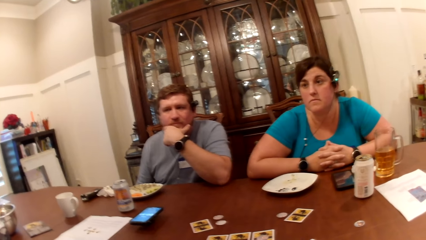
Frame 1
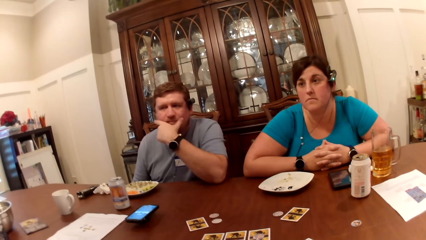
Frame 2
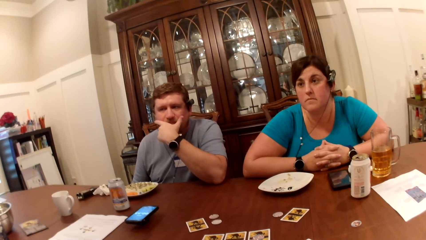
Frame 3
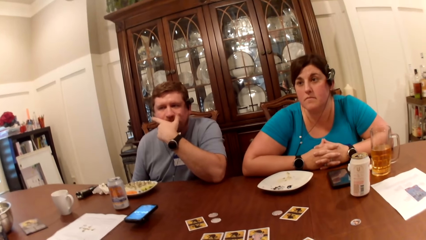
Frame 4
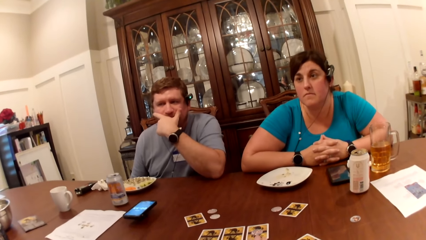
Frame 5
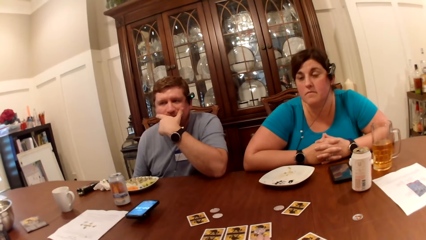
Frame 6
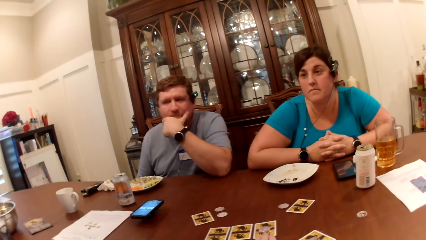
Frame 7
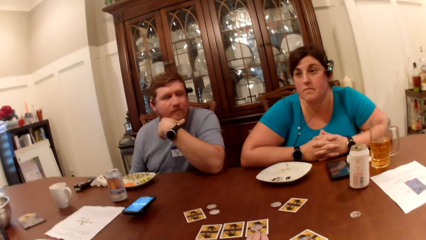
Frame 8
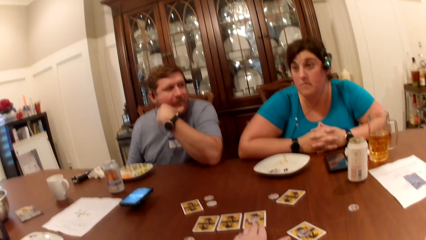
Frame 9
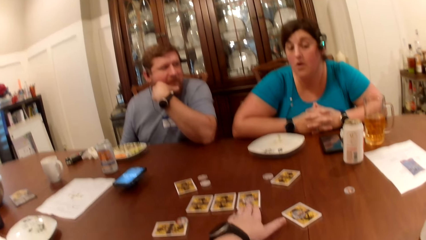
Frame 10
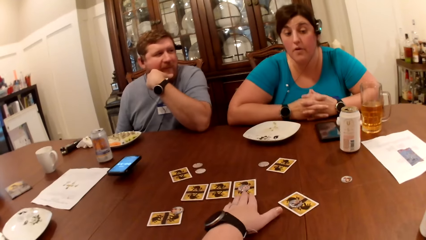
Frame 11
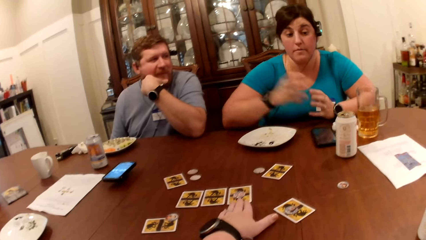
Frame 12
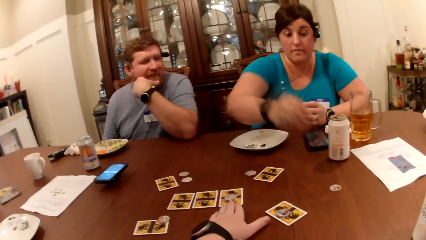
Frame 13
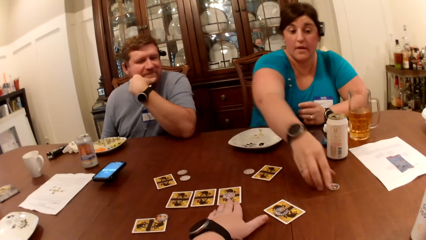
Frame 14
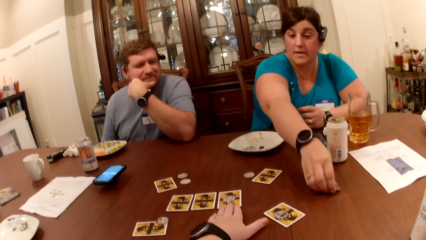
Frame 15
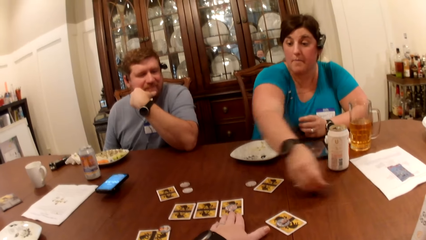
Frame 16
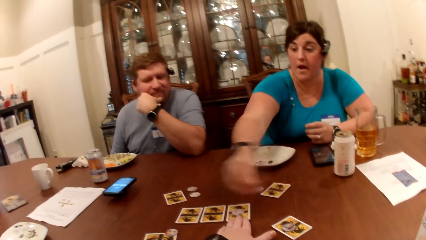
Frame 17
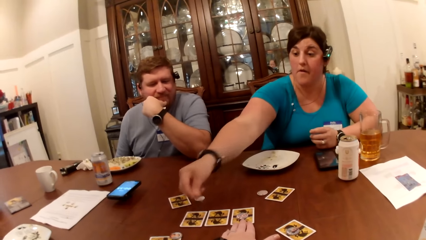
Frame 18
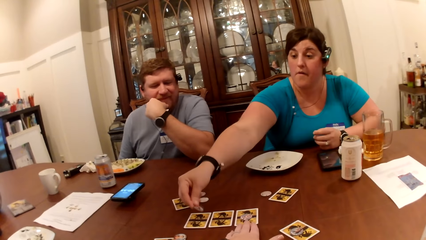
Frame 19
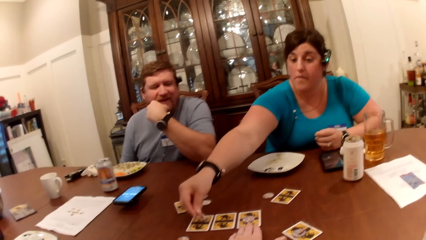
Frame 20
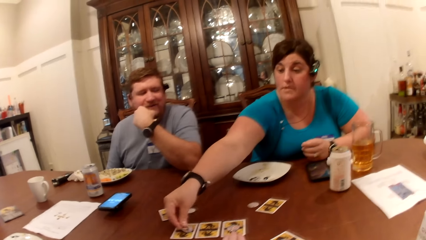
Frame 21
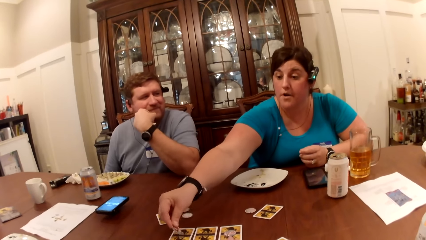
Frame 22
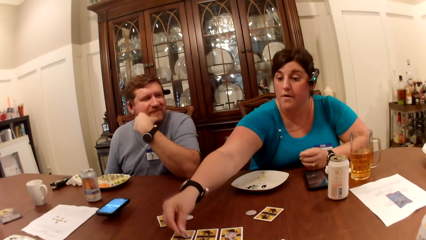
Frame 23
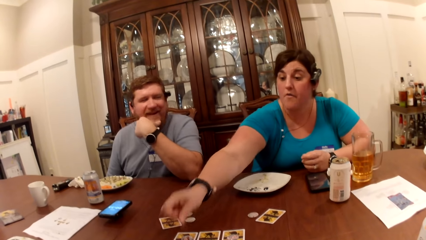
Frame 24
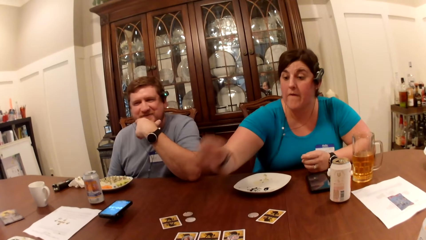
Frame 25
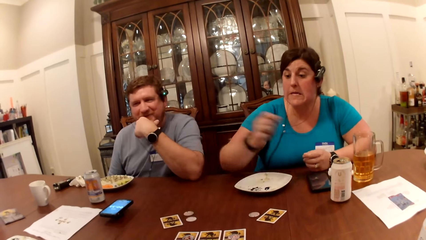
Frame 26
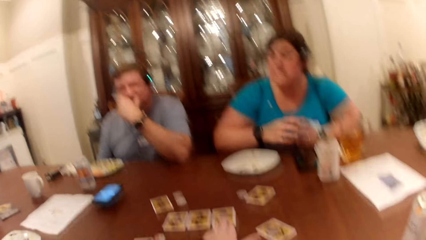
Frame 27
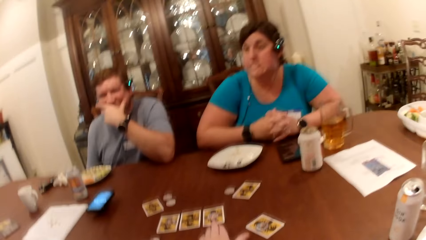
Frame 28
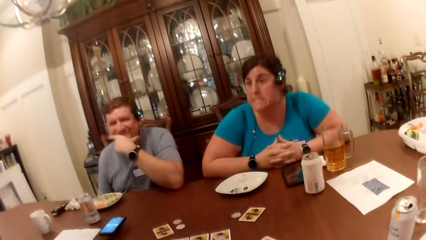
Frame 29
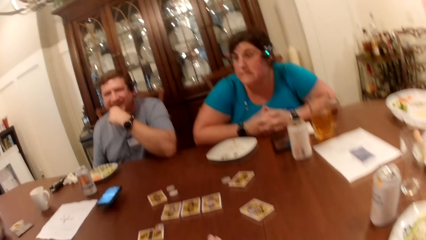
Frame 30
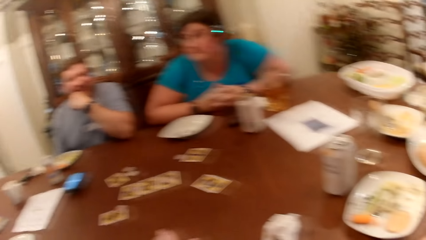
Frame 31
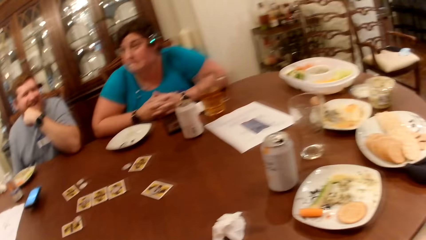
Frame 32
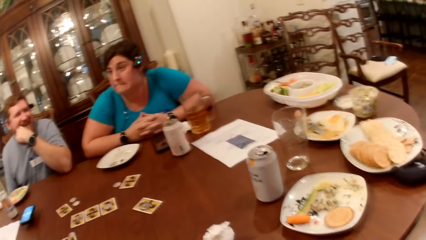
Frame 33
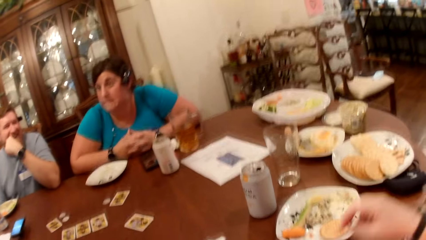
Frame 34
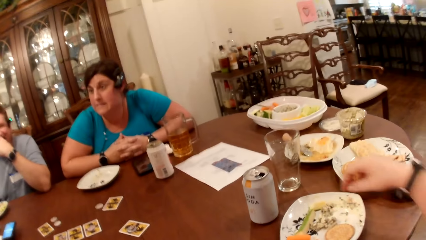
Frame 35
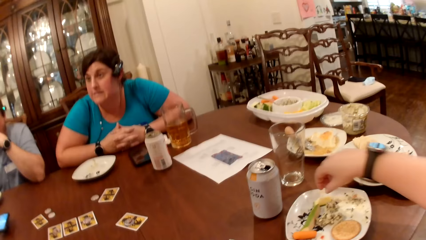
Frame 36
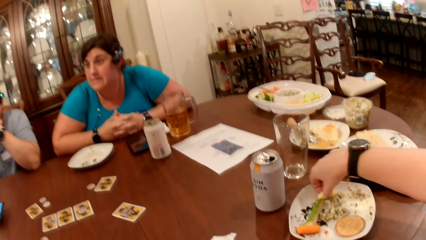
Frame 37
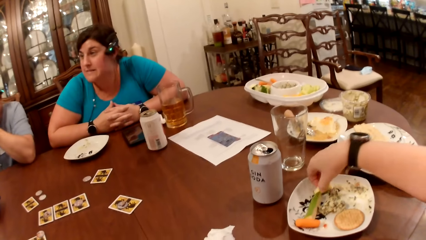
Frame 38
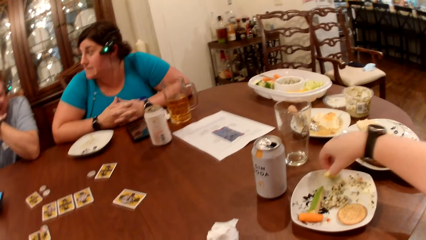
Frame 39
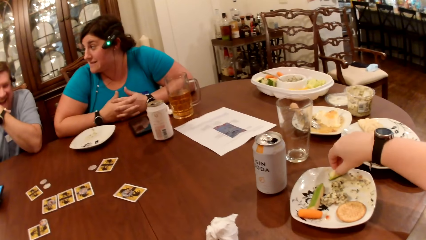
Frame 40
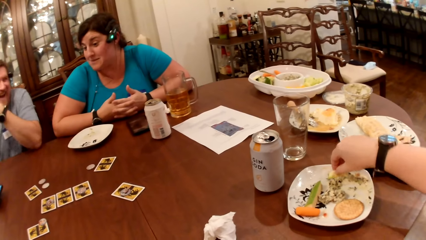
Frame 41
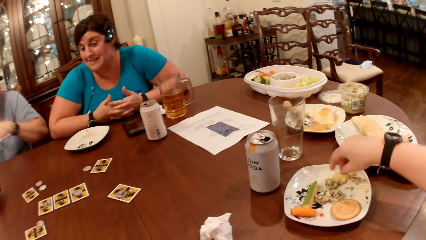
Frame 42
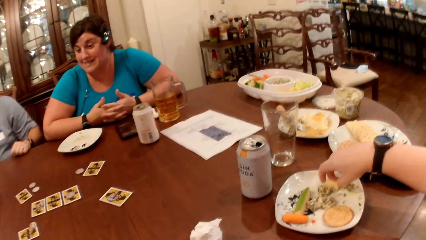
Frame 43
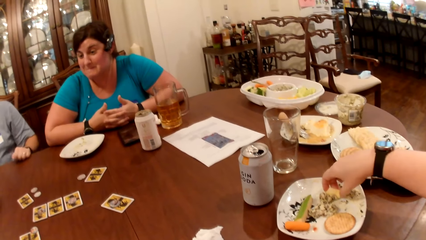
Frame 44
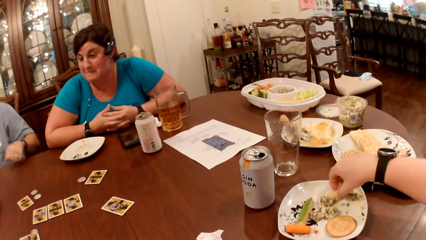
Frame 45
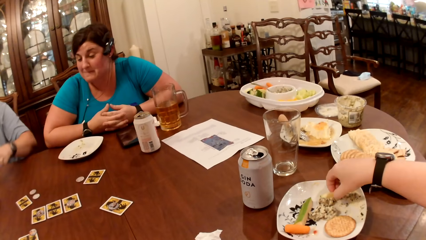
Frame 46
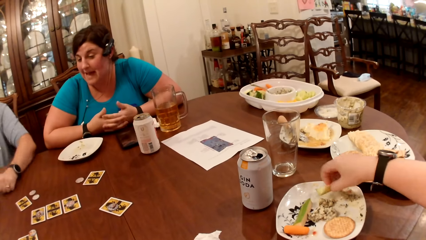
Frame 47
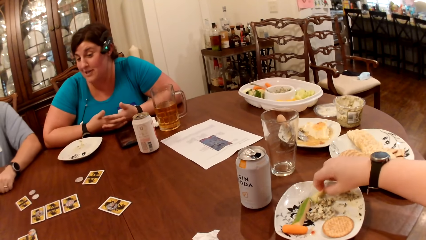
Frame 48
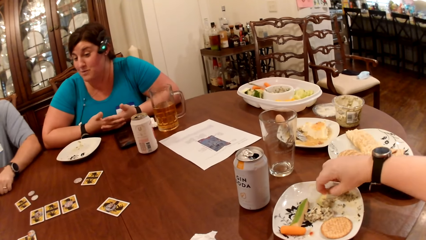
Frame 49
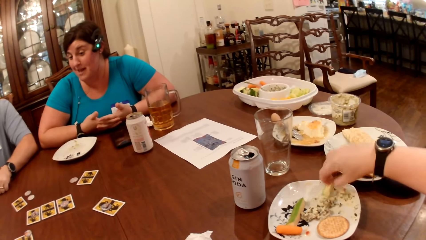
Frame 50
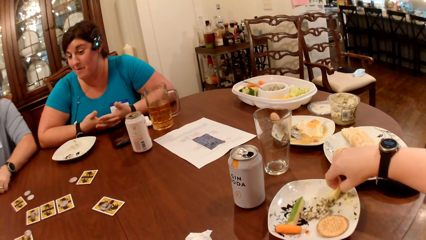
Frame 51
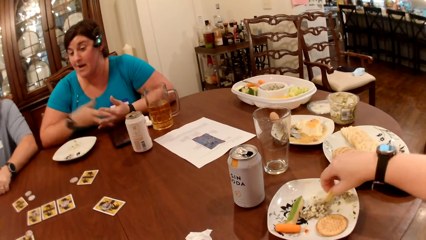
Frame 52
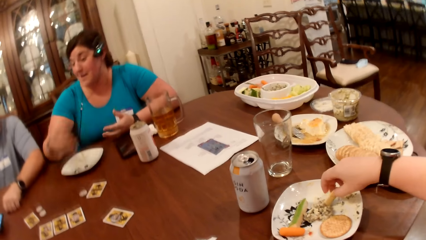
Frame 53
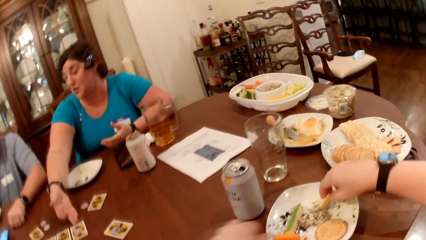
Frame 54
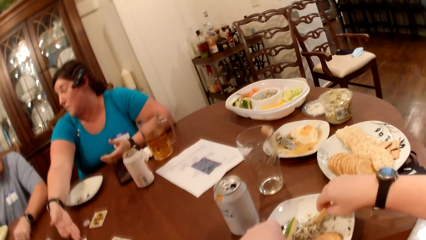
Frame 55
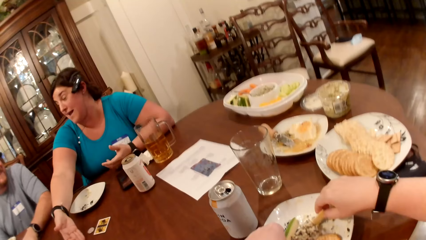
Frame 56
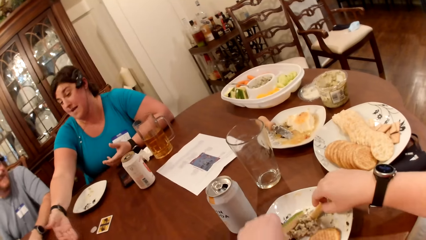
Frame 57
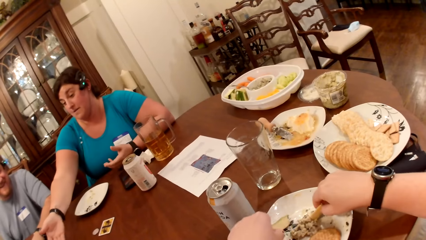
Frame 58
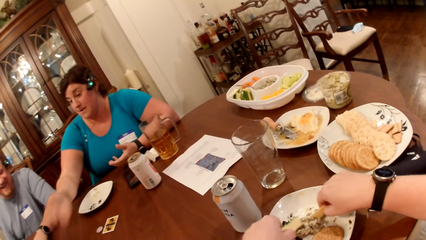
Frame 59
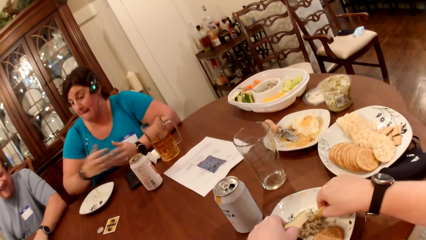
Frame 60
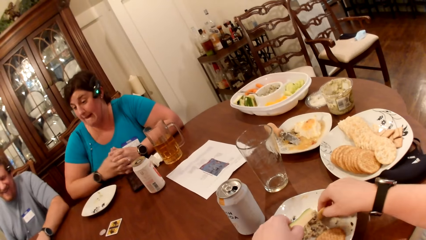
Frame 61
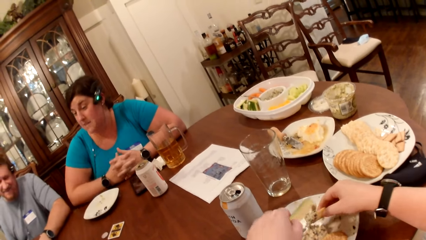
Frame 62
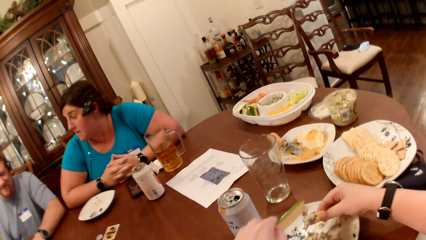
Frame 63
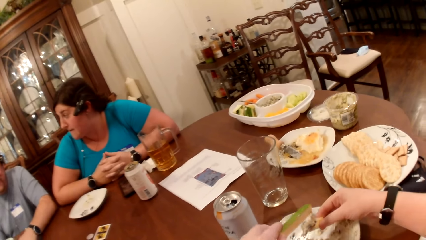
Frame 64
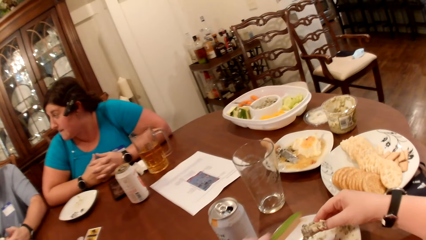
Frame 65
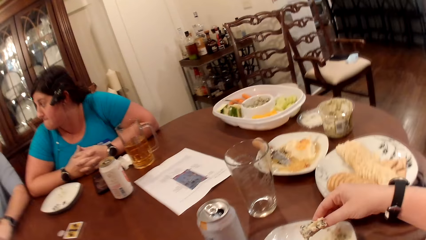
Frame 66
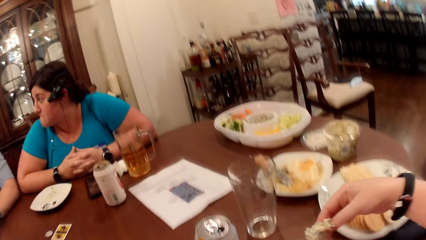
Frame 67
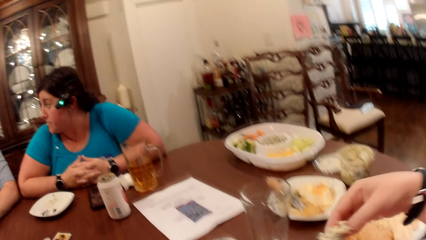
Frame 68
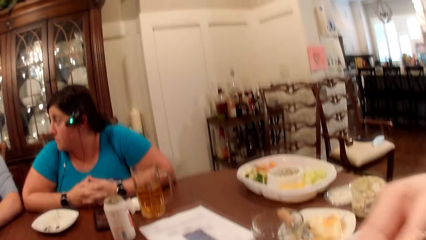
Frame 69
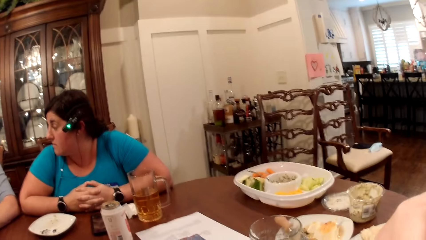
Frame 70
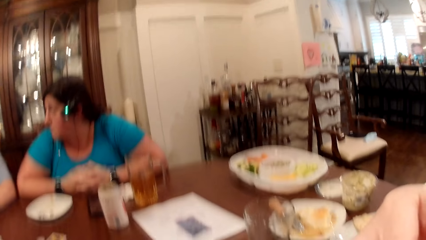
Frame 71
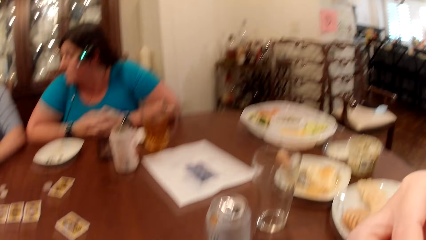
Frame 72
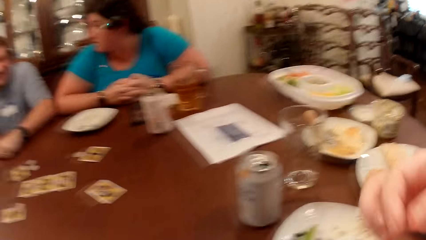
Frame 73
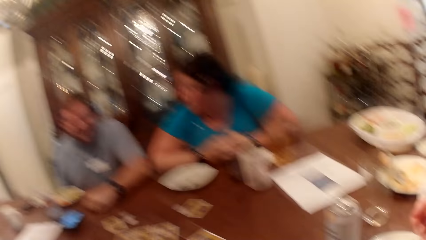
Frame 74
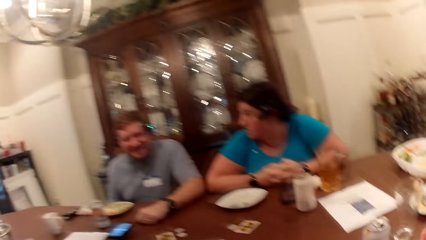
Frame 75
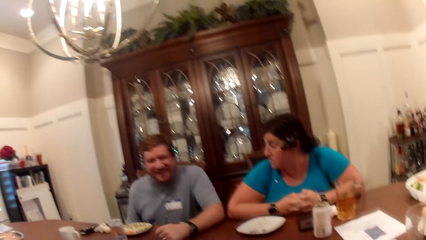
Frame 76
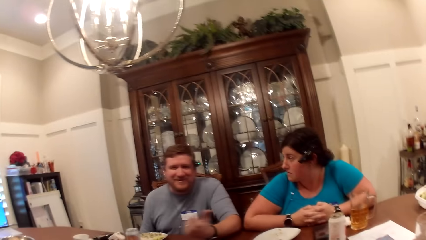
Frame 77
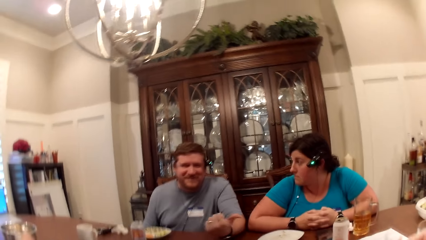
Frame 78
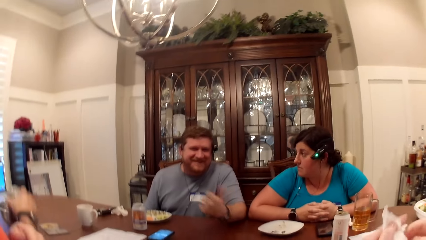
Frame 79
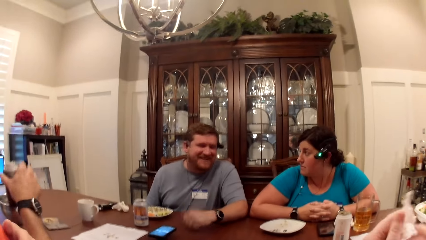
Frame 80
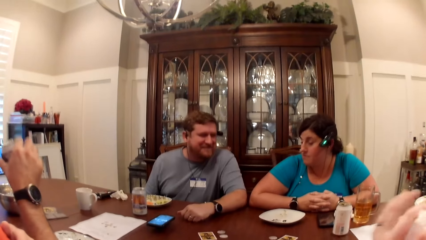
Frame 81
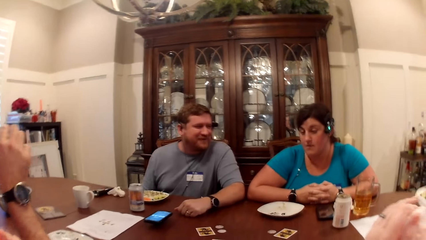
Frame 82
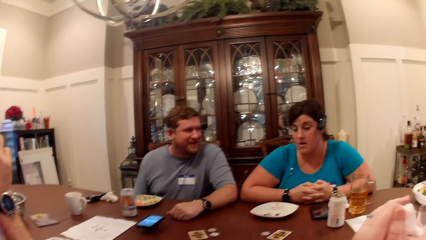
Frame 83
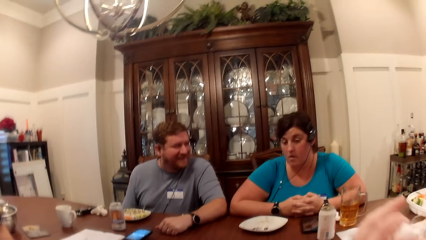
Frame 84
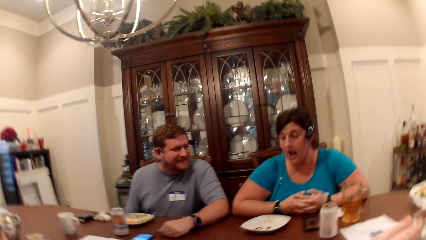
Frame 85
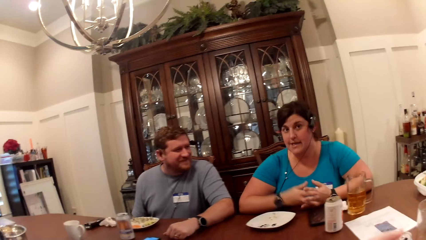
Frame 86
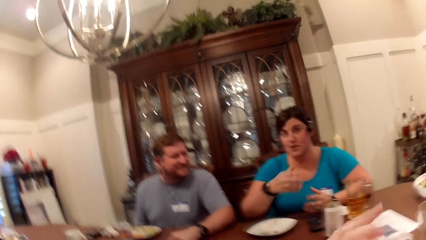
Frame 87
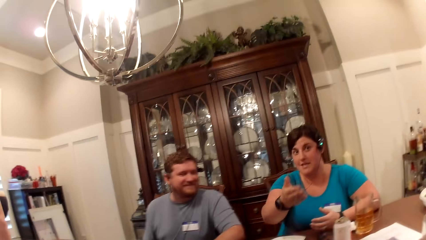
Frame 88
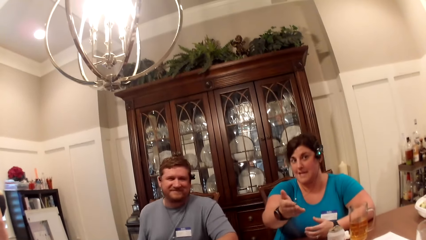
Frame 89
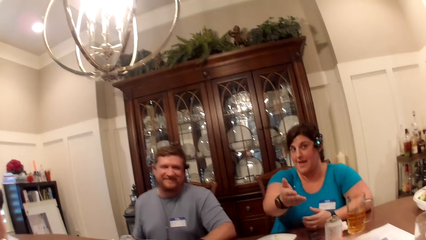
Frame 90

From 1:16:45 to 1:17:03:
The woman picks up a chip from the table with her right hand. A person plays the cards. The woman drops the chip on a card with her right hand. Another person touches the face. The camera wearer eats food from a plate. The other person interacts with the first person. The woman touches a card on the table with her right hand. The camera wearer cleans her hands with a paper towel. The man drinks from a can.
